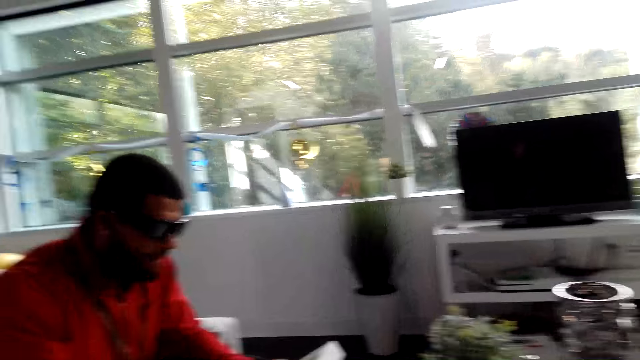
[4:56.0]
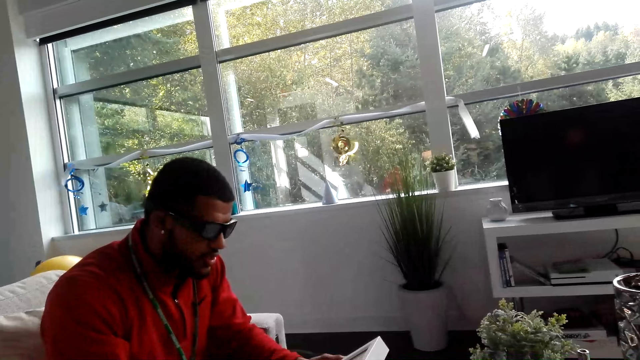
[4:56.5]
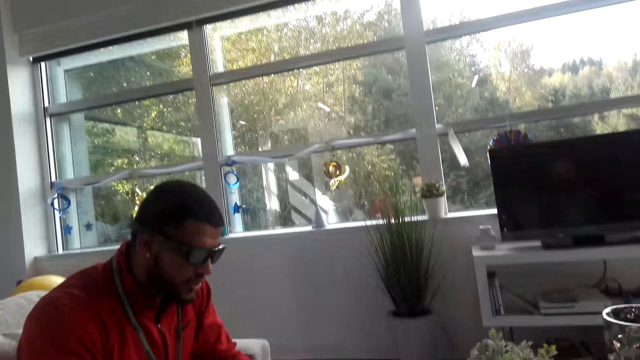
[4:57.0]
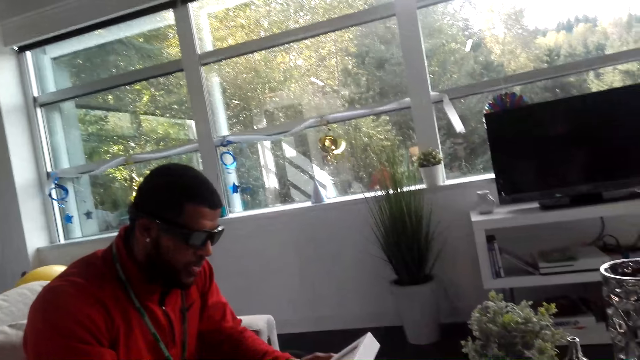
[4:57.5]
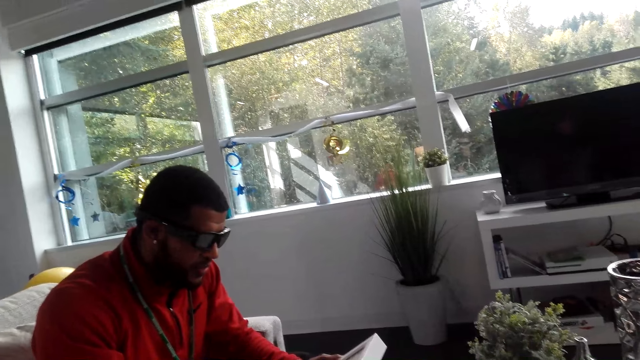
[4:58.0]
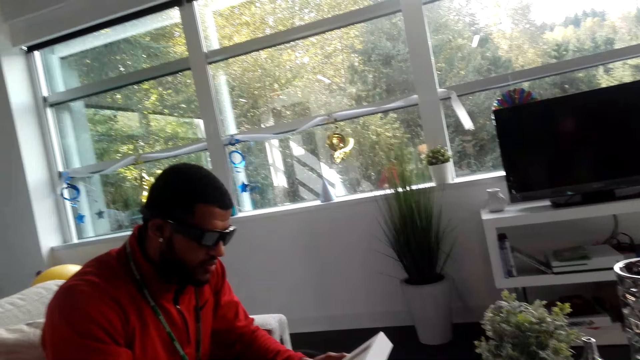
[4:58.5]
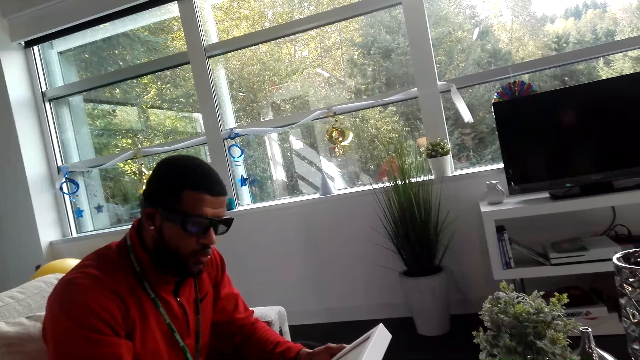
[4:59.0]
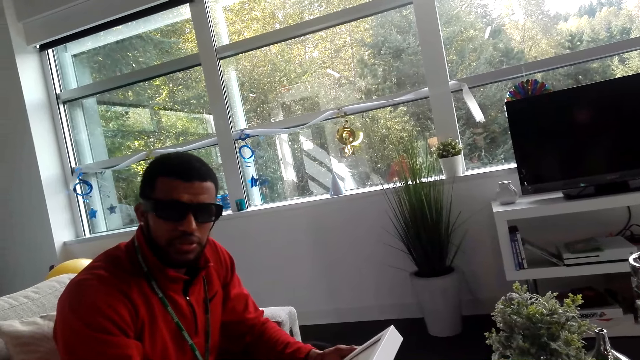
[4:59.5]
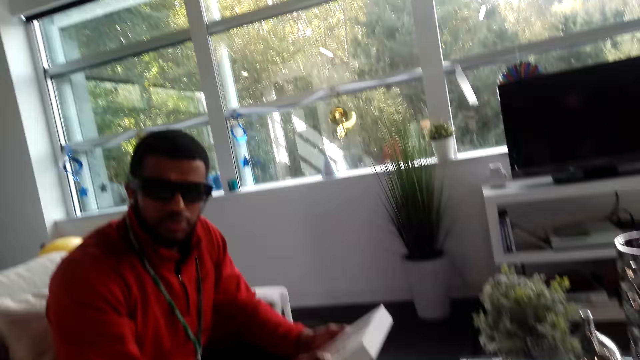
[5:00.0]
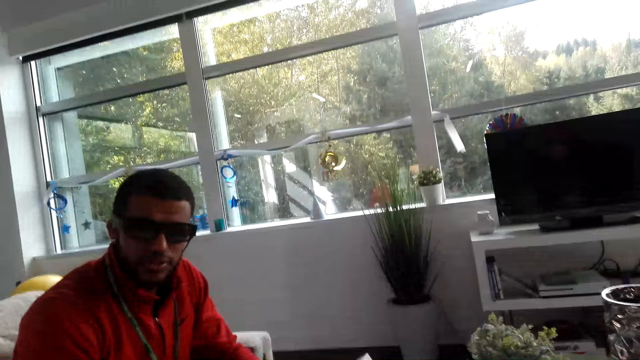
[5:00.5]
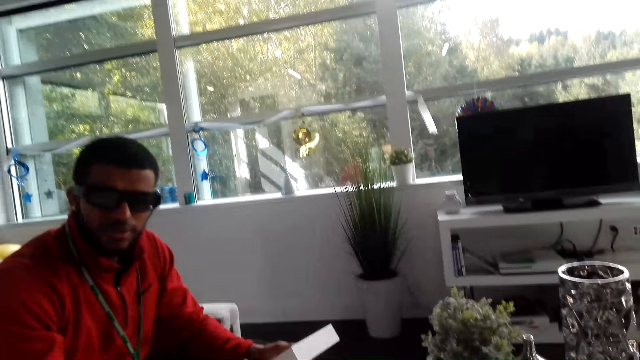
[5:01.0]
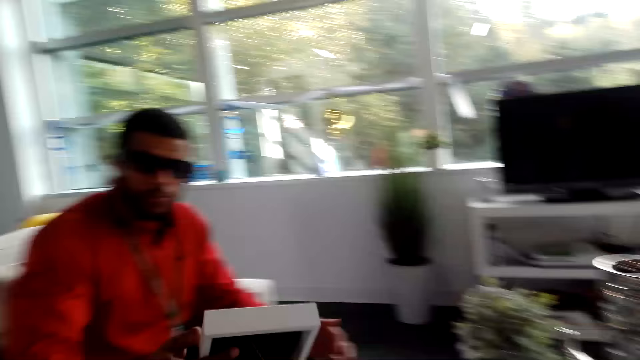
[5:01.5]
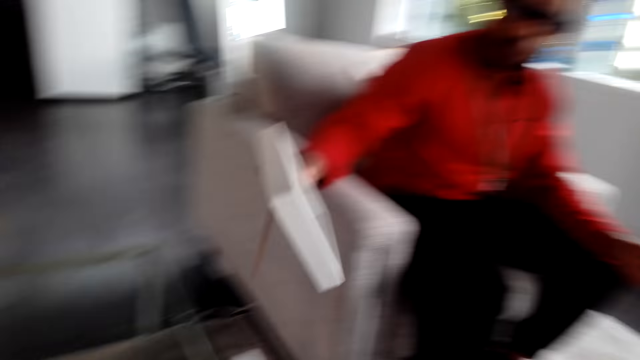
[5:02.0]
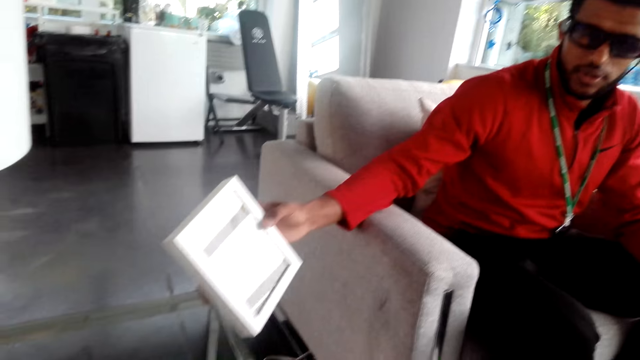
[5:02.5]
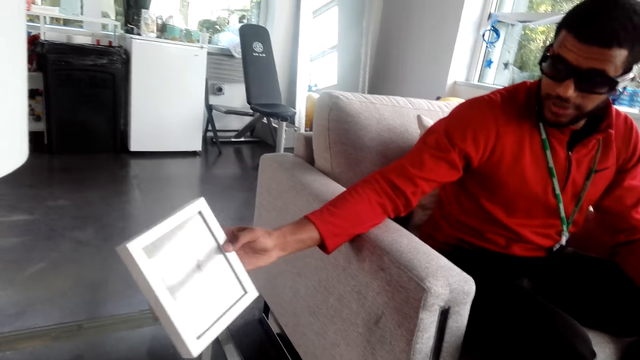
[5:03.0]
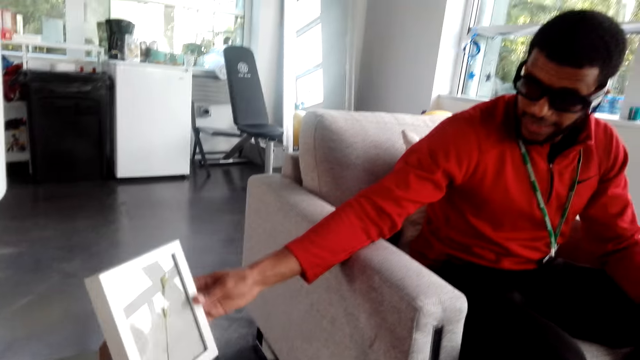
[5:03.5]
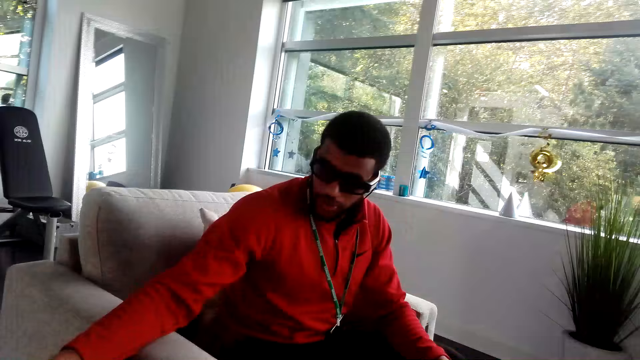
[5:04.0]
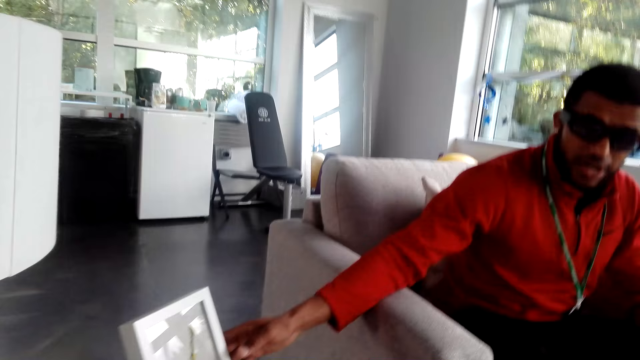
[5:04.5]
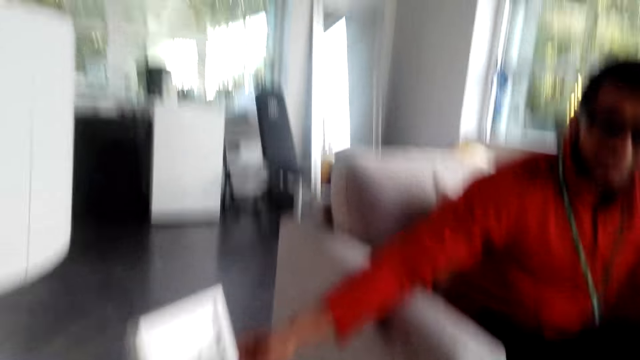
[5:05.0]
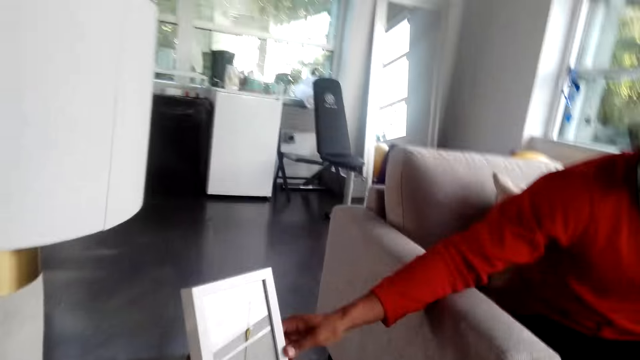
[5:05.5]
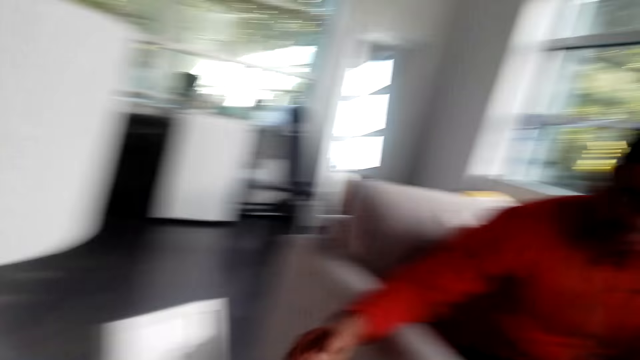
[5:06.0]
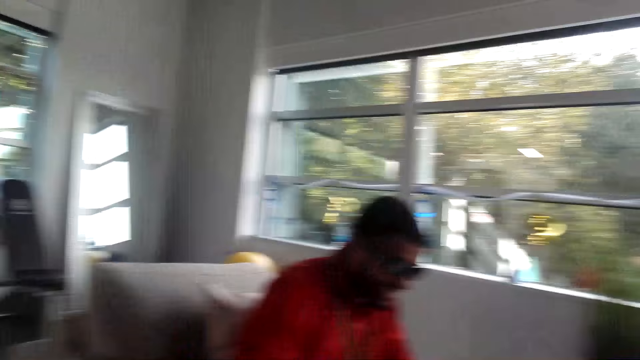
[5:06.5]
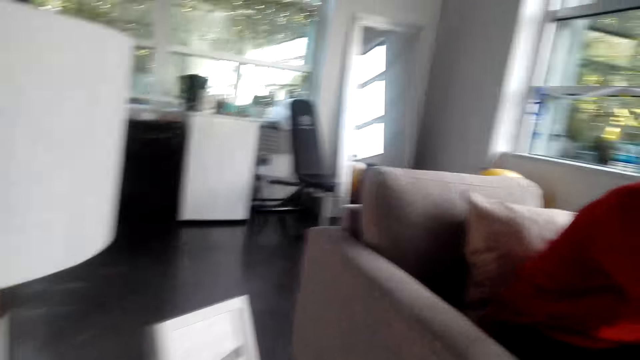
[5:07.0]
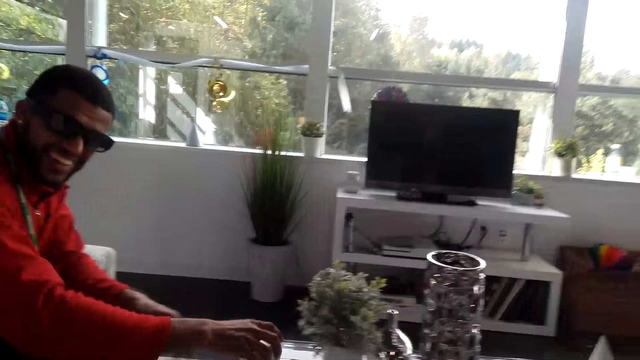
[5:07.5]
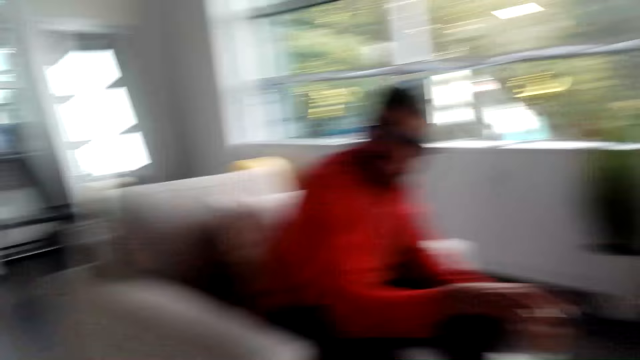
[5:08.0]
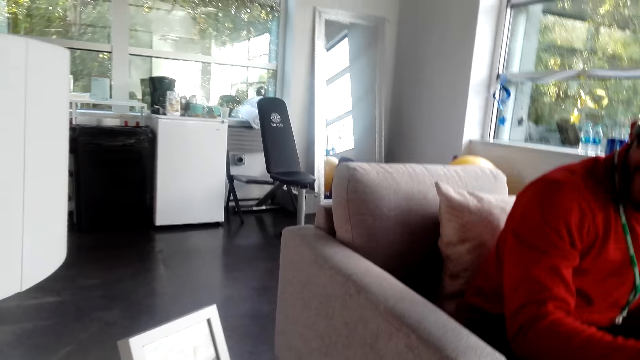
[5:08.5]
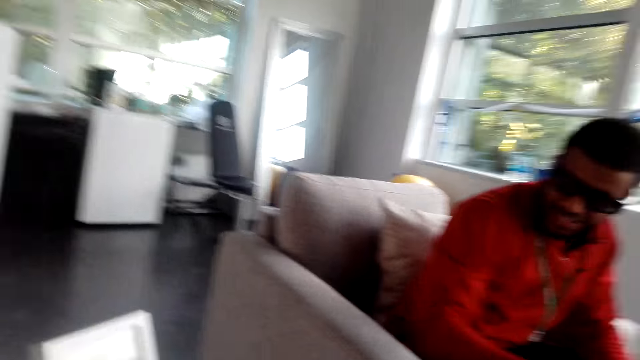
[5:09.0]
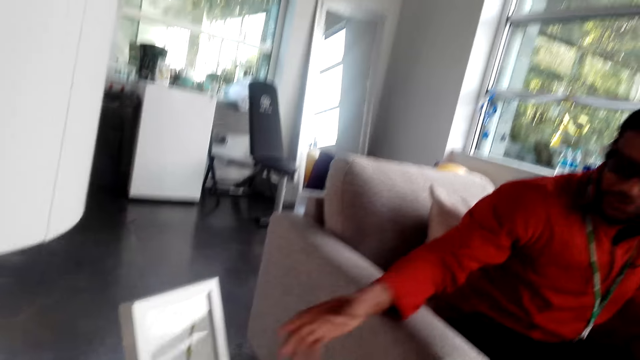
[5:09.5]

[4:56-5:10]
The man returns the framed art back on the table. The camera wearer dialogues with the man. They dialogue with the man again. The man picks up the coffee cup. The camera wearer dialogues with the man.

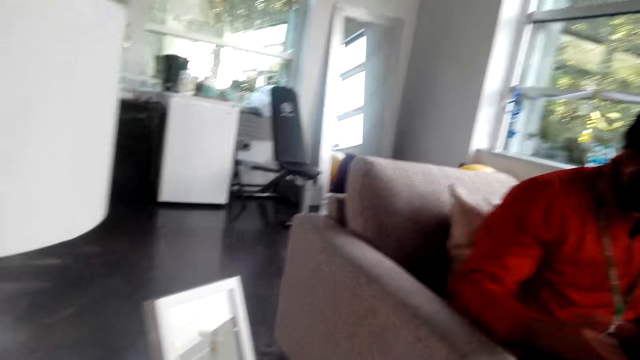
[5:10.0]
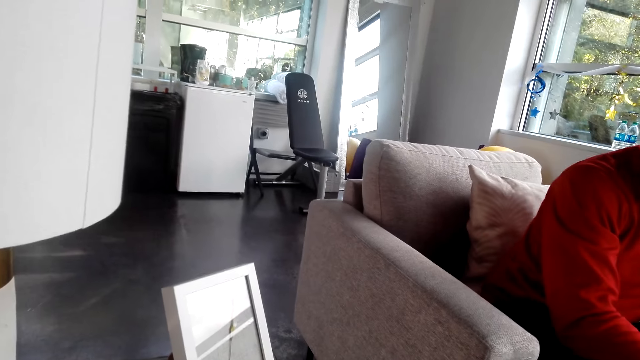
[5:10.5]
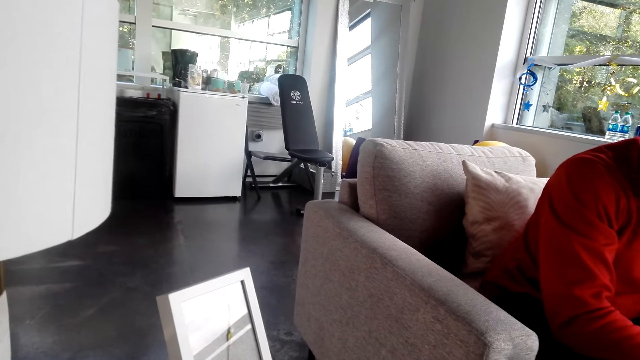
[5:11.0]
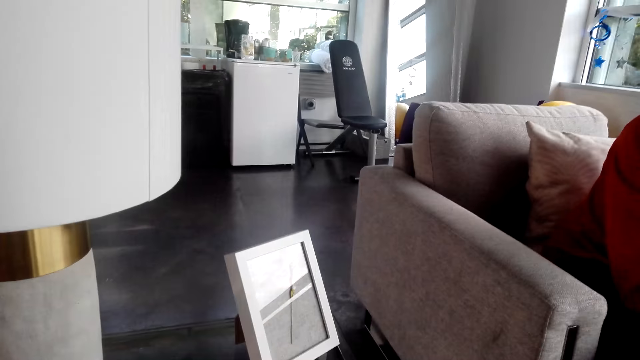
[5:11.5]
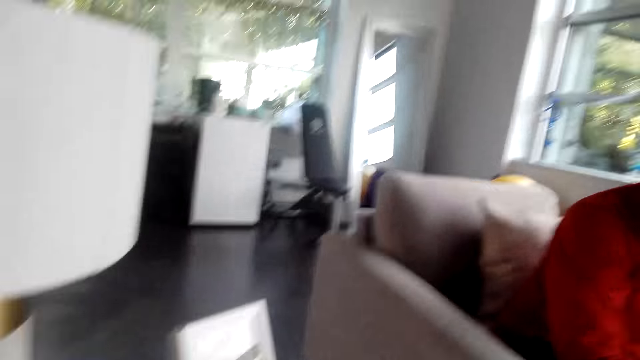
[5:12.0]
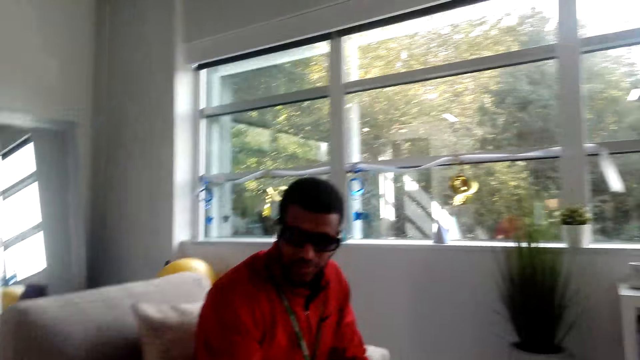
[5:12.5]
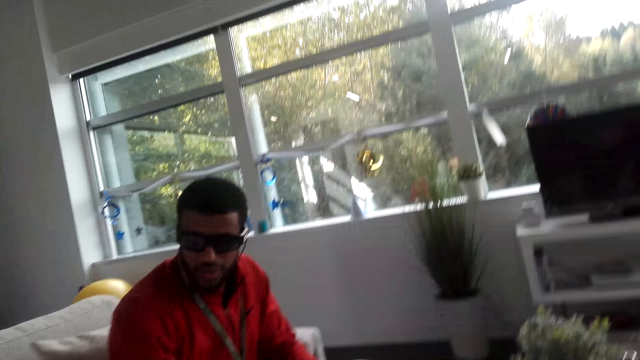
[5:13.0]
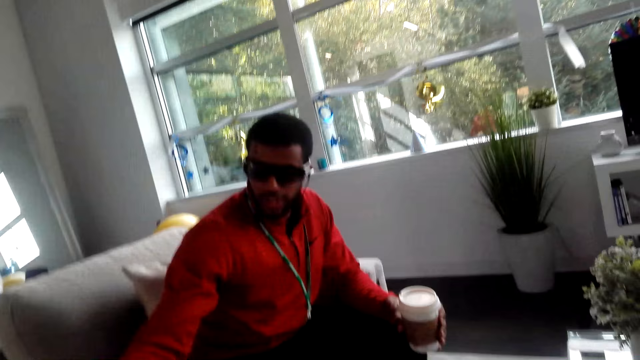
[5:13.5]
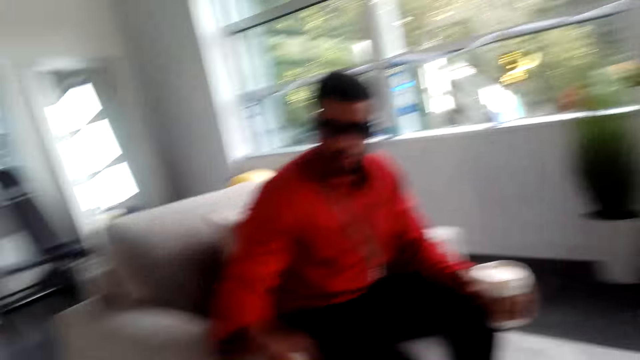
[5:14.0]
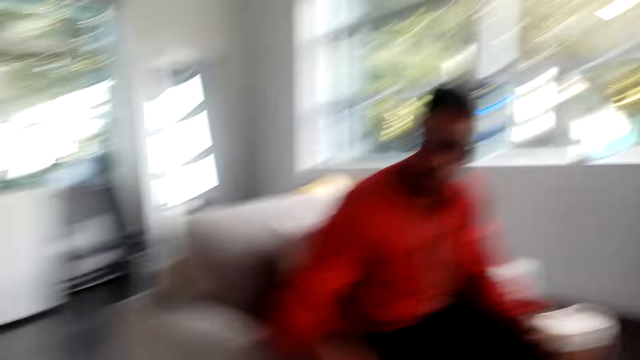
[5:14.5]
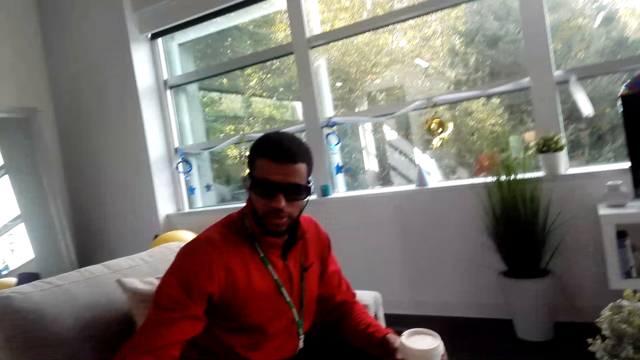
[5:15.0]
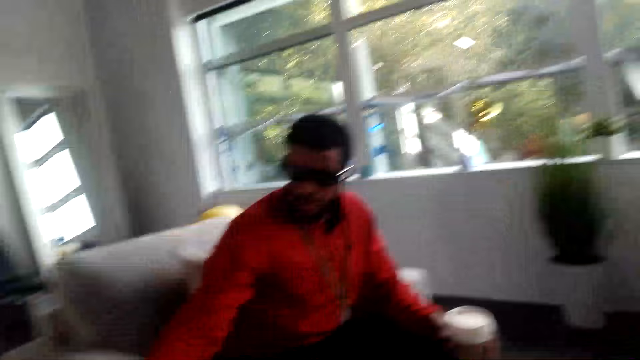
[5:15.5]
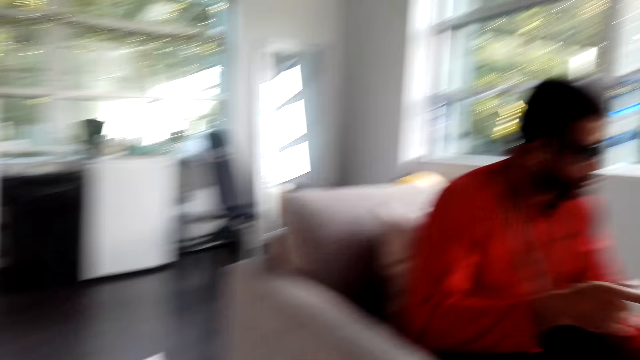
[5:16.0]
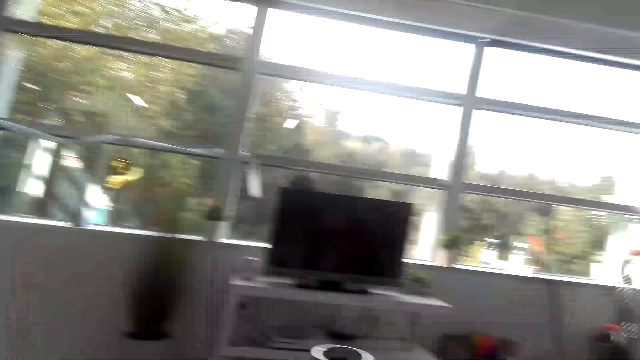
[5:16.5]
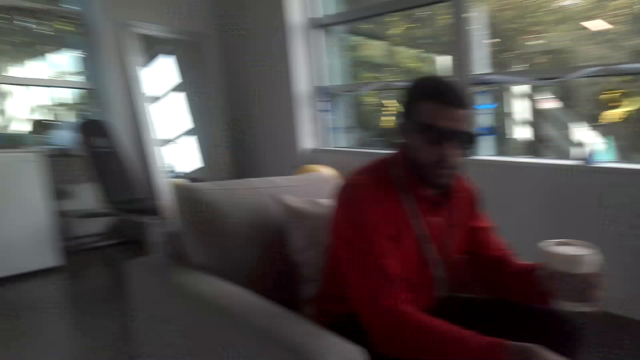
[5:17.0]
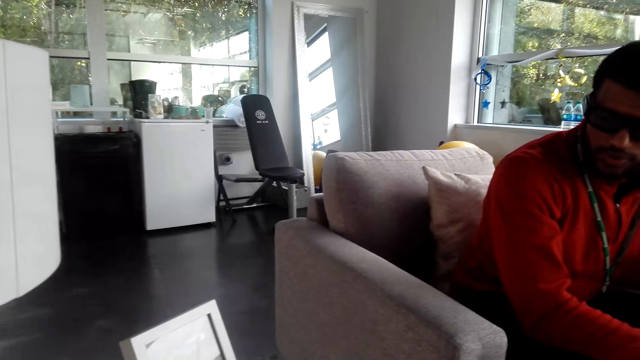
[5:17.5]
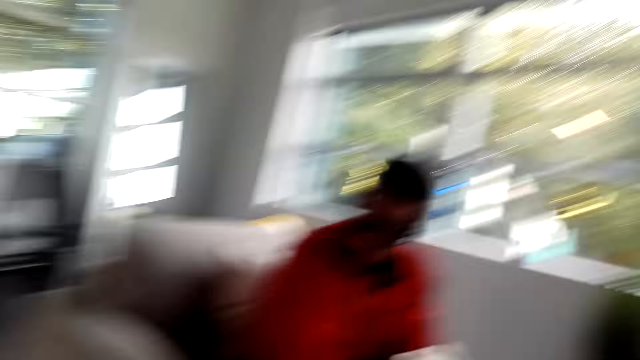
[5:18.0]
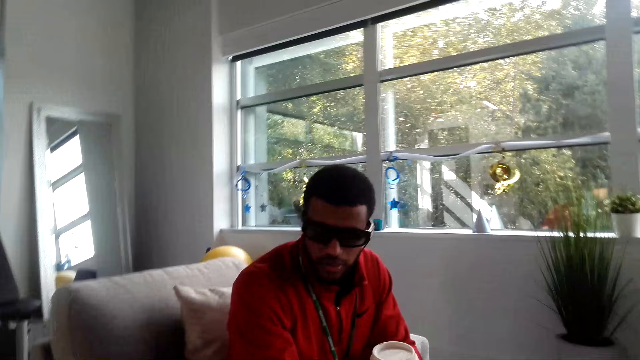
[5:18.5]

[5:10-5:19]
The man holds the coffee cup. The camera wearer dialogues with the man.
